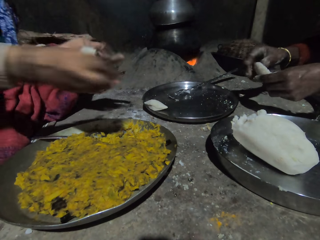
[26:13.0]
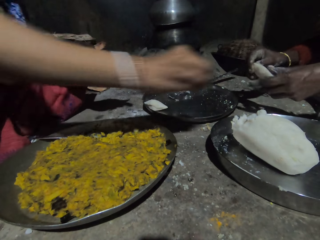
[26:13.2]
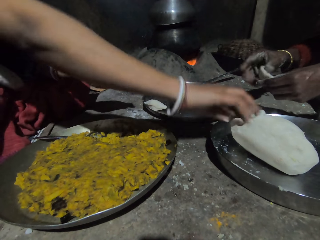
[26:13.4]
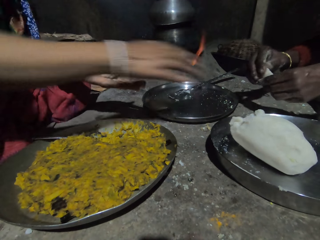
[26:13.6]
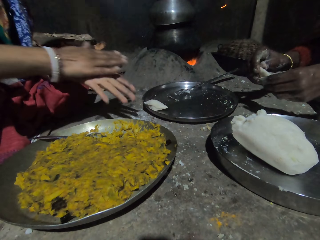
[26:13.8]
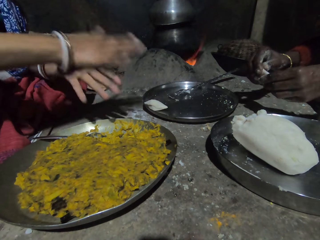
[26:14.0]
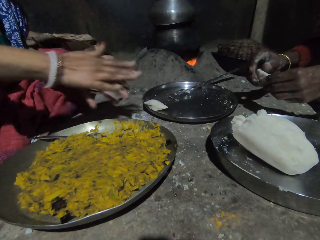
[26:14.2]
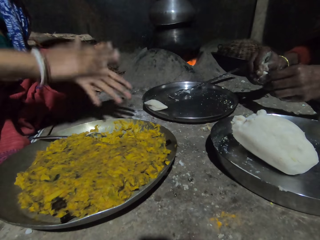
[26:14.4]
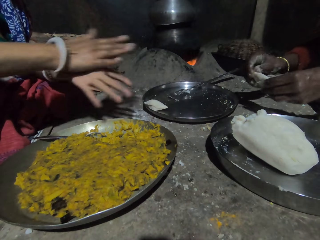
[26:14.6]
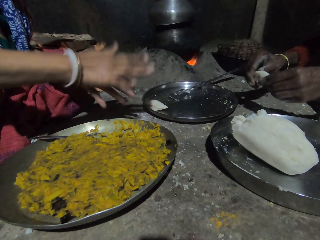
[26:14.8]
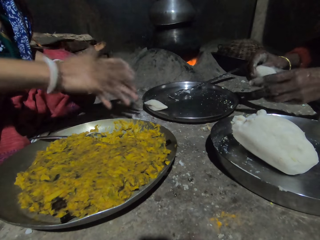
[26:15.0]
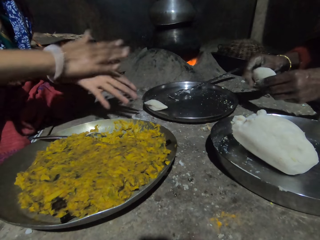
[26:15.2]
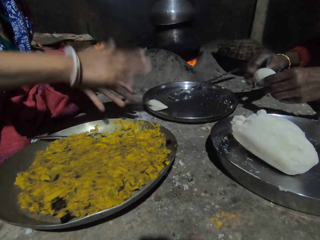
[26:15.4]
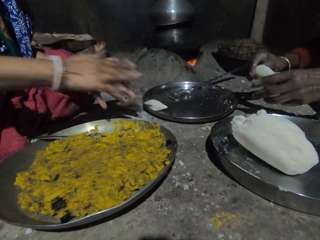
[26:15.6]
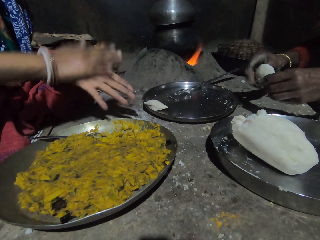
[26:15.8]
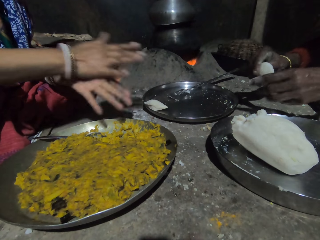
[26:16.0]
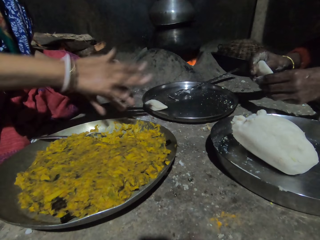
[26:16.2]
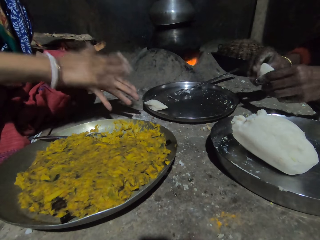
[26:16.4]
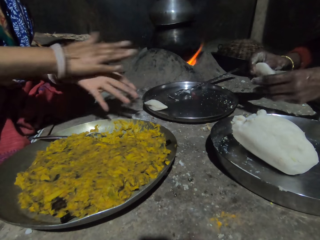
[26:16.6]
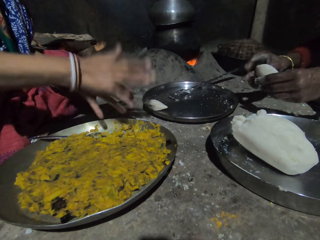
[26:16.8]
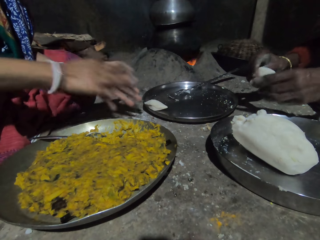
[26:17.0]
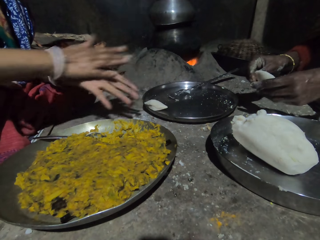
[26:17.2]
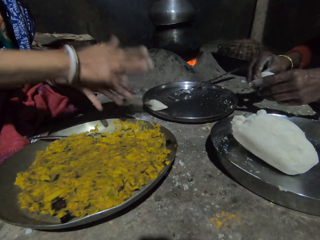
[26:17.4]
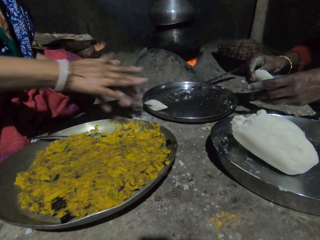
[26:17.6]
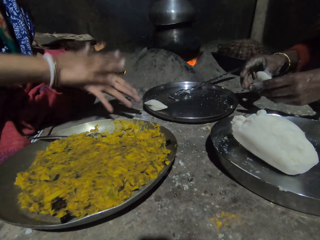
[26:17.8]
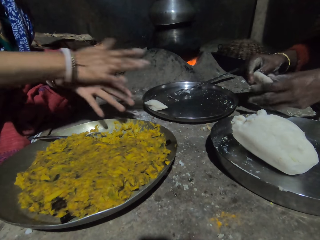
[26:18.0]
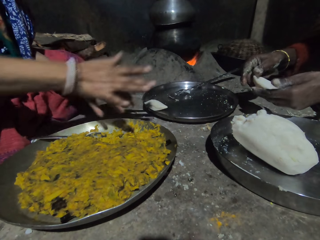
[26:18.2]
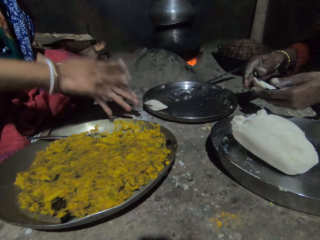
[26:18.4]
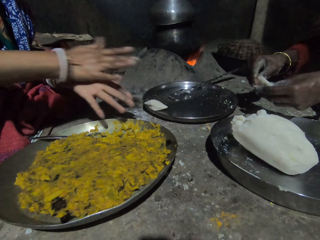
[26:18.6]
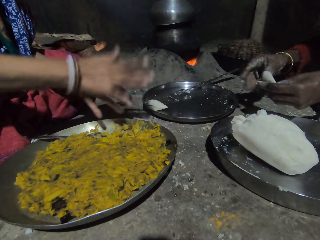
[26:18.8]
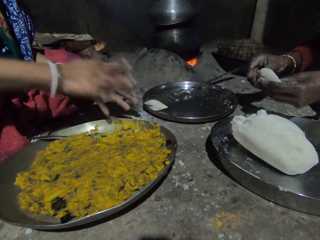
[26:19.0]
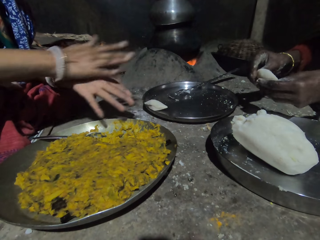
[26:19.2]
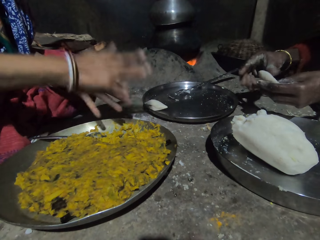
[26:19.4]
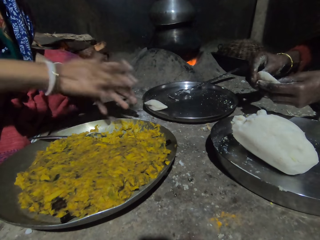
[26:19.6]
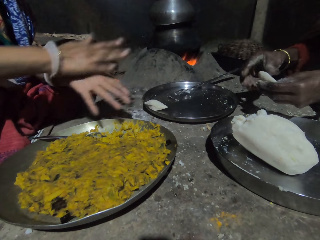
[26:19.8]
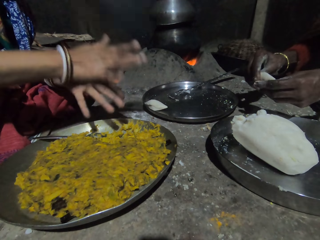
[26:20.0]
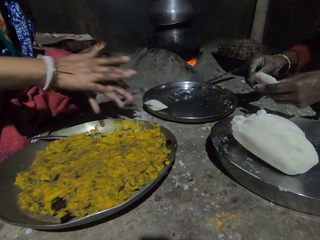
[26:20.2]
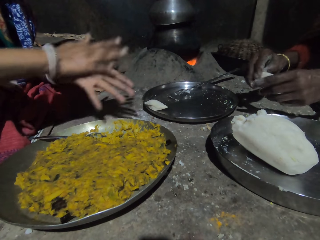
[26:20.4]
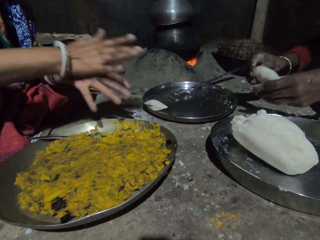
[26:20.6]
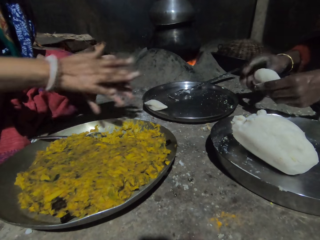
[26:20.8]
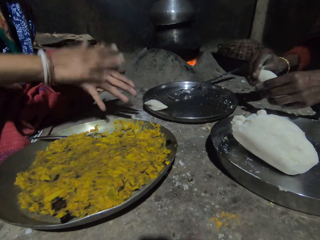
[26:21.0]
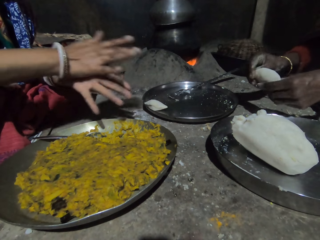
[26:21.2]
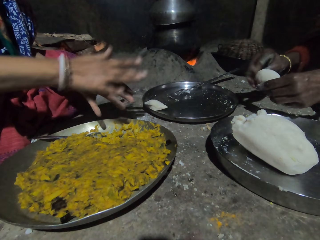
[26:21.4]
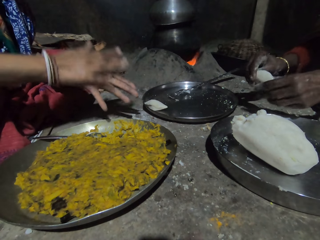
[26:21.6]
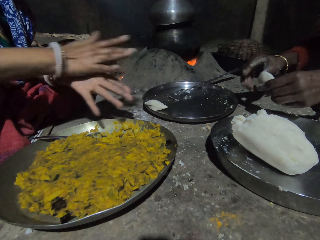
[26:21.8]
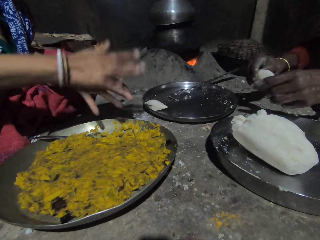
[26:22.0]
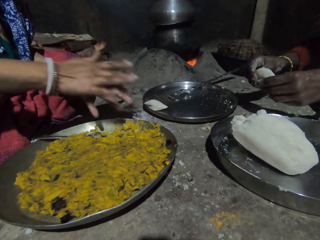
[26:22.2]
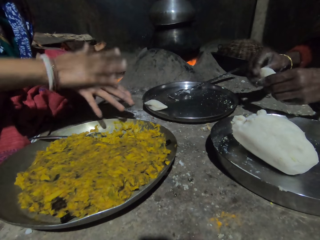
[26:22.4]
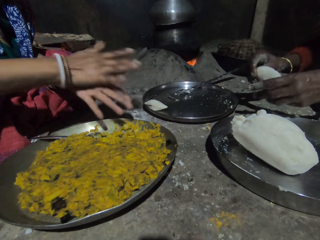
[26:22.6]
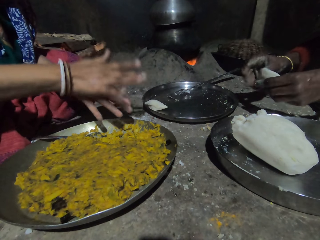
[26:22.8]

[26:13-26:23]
The camera wearer puts the piece of ugali down. The woman molds the dough in the hand. The camera wearer rolls the piece of ugali with hands.

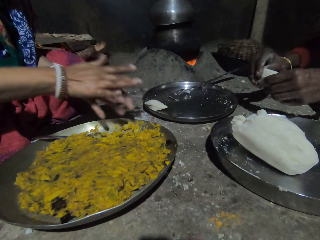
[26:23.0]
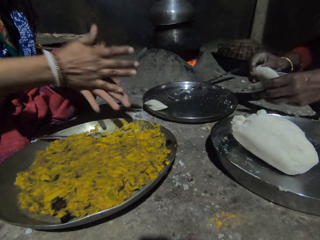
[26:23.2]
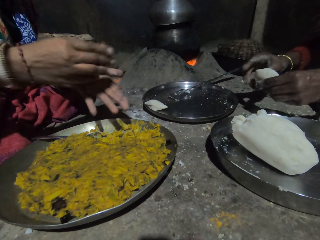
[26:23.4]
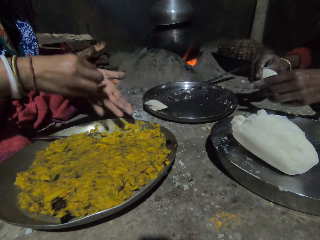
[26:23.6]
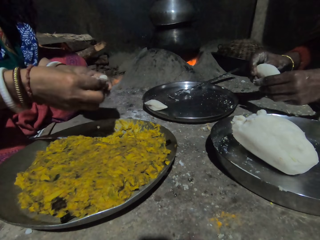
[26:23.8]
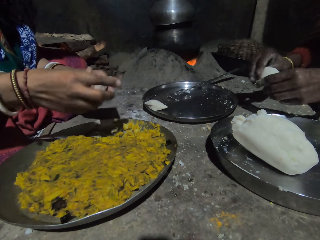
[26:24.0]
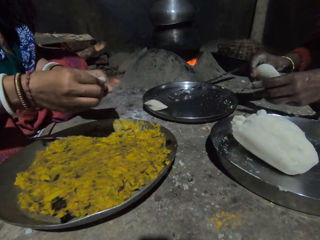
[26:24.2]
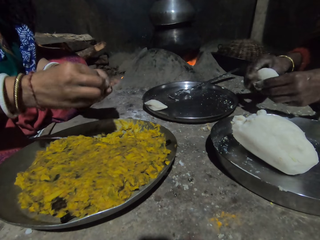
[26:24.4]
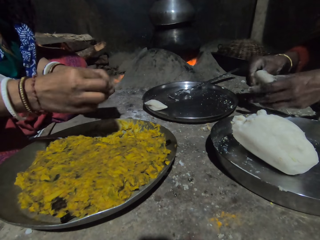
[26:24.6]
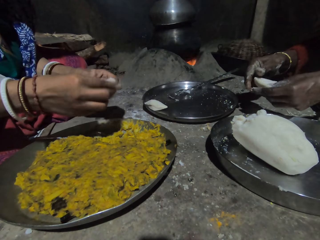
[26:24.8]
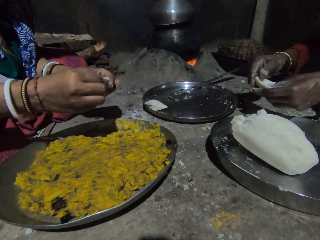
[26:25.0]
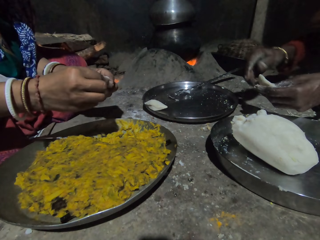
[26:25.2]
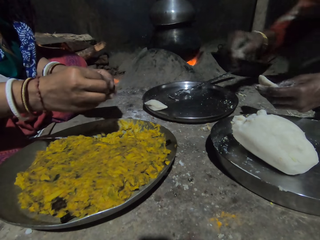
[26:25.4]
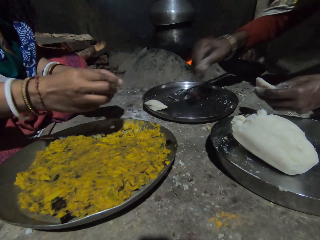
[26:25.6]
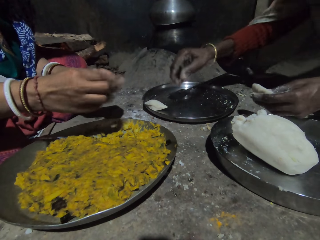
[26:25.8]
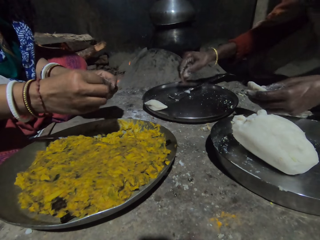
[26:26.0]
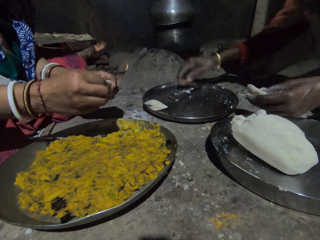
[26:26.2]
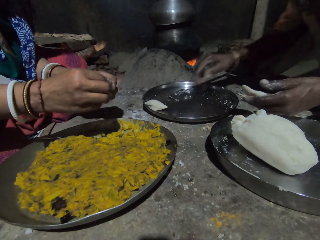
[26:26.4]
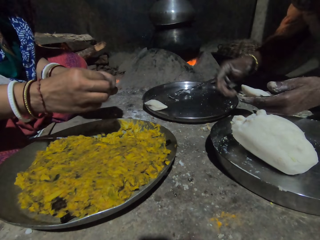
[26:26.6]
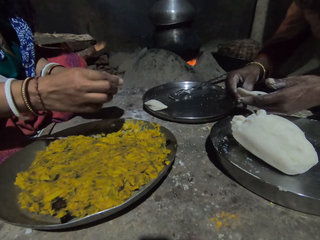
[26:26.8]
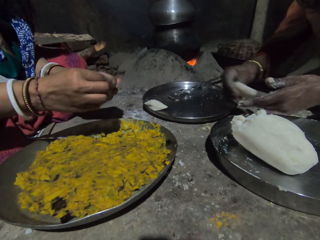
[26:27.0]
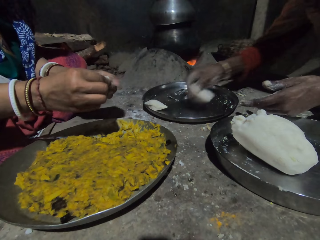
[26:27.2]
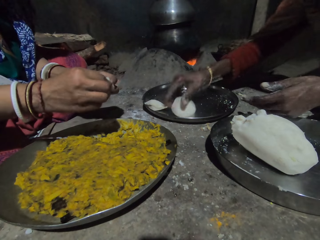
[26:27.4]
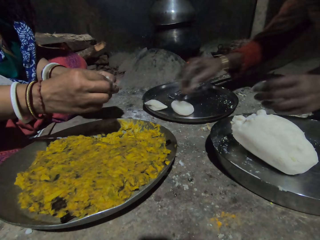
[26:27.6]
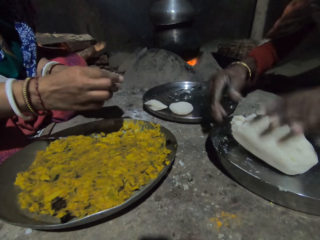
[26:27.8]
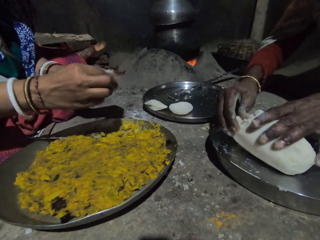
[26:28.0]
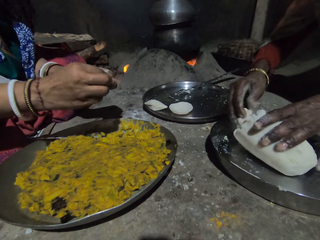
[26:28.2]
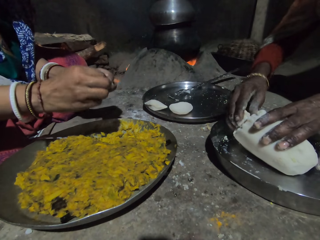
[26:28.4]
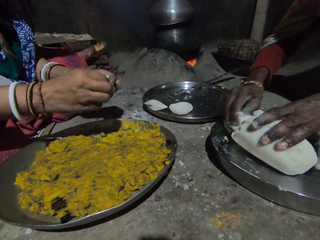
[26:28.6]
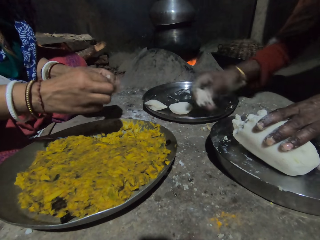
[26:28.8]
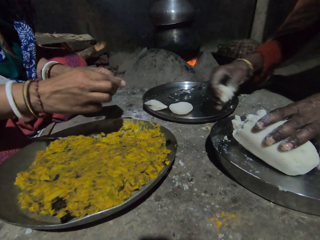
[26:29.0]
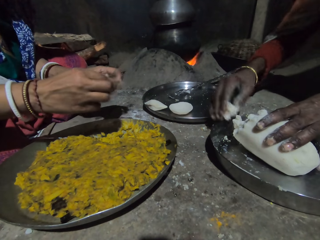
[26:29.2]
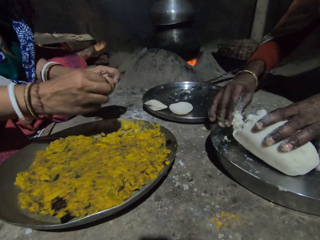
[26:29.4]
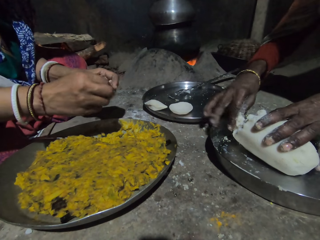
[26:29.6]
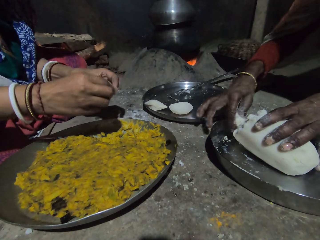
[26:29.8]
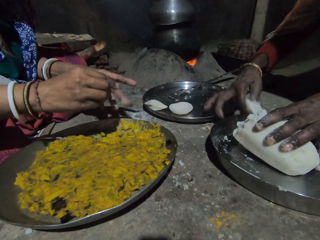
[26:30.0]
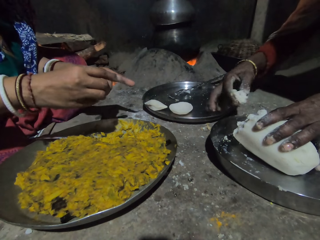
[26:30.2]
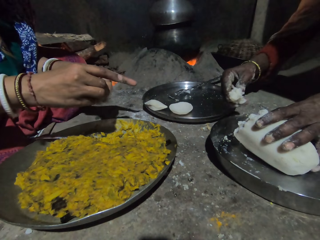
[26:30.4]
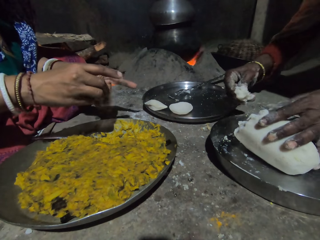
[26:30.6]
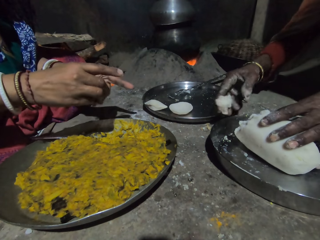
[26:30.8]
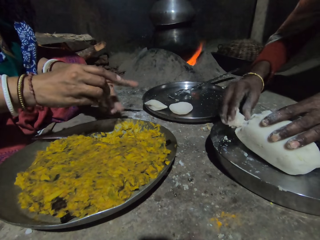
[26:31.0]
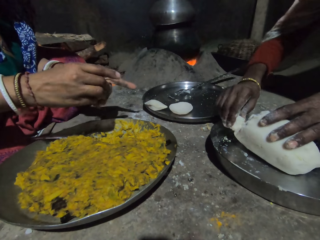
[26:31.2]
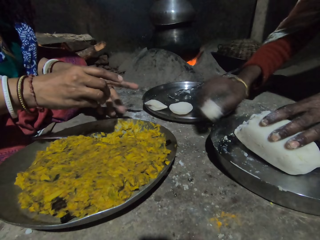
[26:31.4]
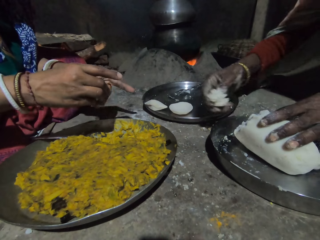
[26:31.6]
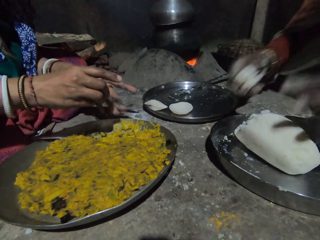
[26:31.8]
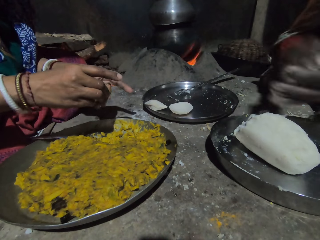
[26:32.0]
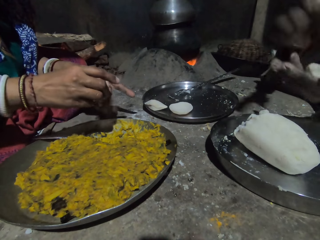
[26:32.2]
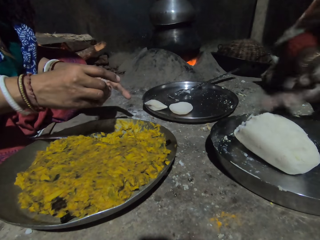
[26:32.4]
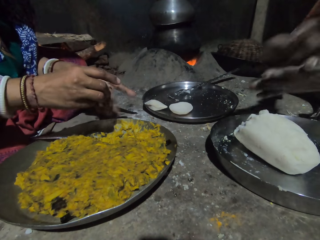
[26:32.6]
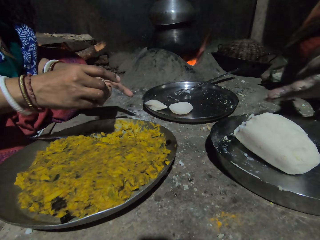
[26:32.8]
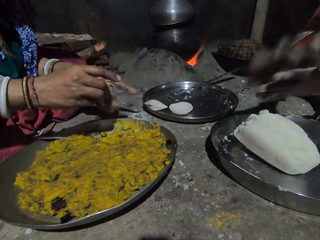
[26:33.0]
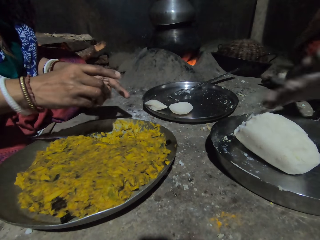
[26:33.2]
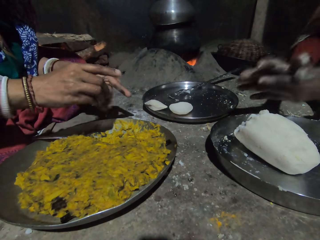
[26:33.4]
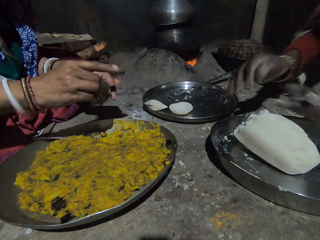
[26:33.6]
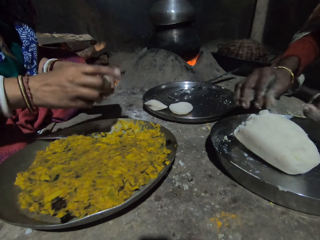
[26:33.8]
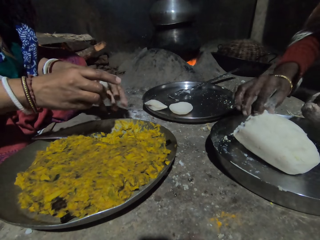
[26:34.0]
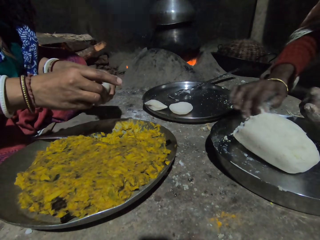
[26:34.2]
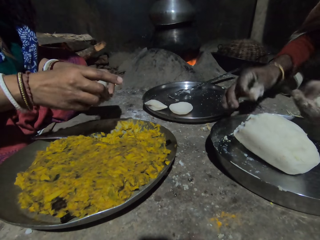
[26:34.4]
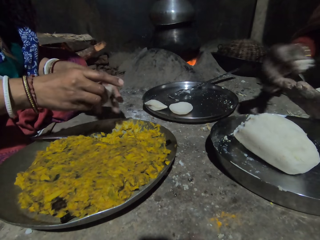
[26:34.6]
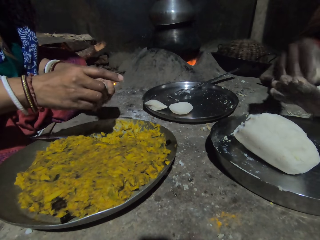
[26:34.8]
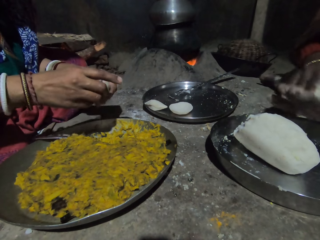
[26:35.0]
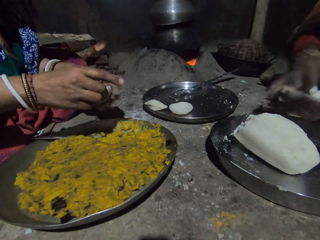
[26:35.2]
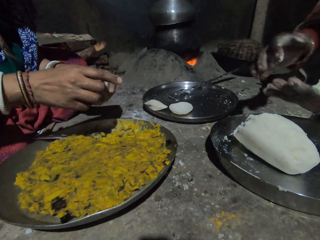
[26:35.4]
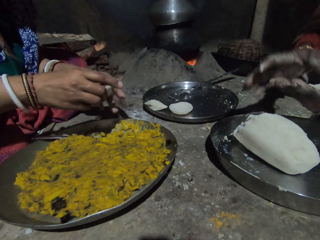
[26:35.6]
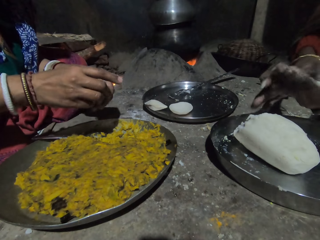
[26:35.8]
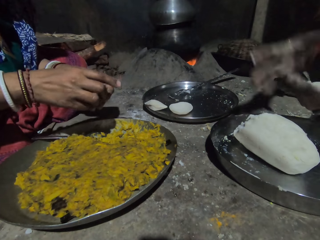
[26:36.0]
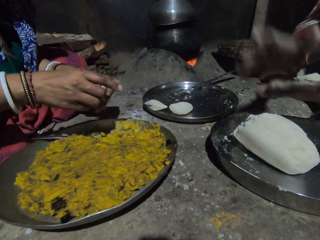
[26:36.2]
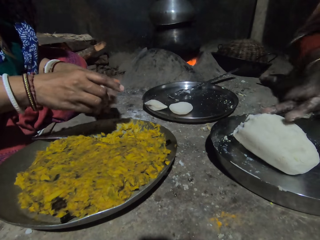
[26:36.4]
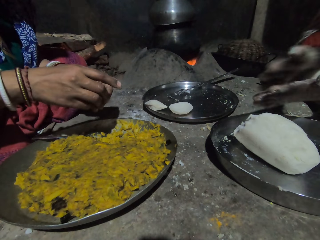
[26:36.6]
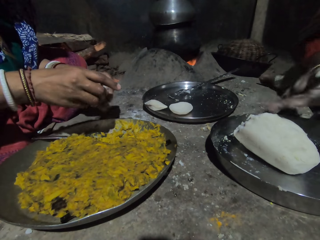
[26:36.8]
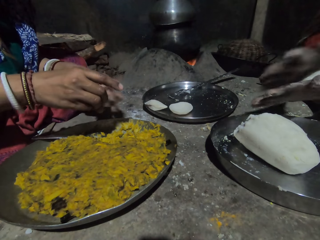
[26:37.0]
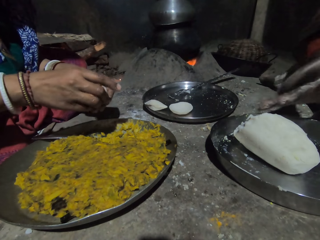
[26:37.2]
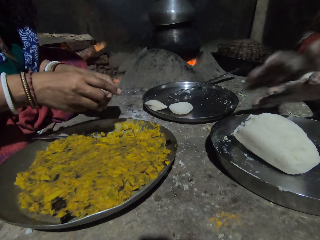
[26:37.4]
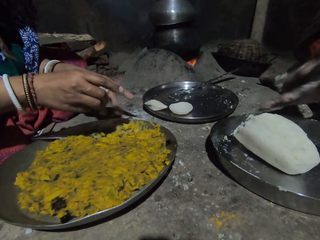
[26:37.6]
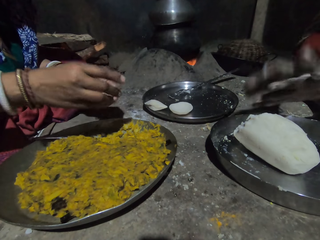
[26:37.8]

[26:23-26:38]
The camera wearer holds the piece of ugali or dough. They press the piece of ugali with hands. A woman holds the piece of ugali with the left hand, and puts the piece of ugali on the tray. The woman cuts the piece of ugali with hand. The woman pinches the dough. The woman rolls the piece of ugali. The woman molds the dough in the hand. The woman pinches the dough, and molds the dough in the hand.
